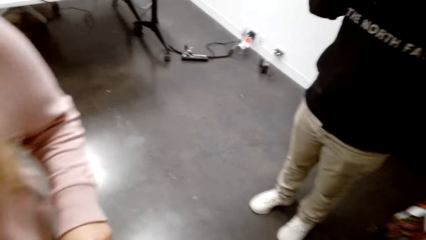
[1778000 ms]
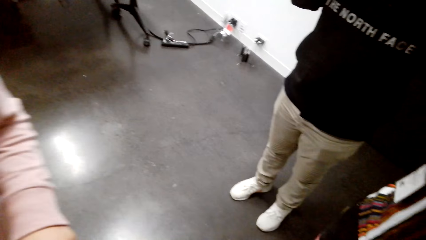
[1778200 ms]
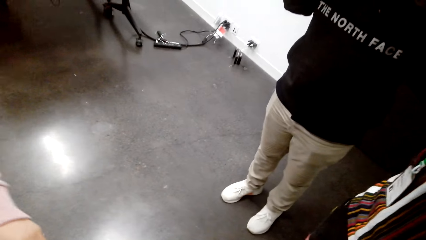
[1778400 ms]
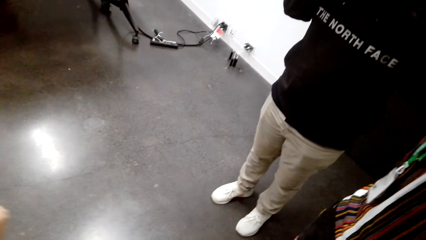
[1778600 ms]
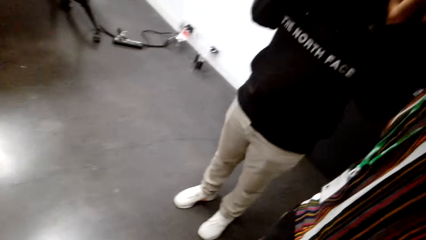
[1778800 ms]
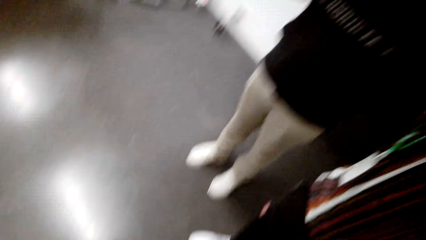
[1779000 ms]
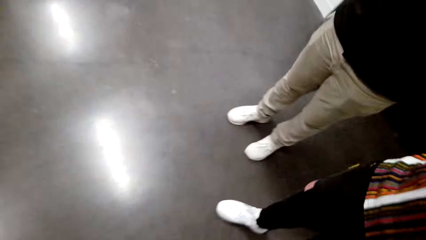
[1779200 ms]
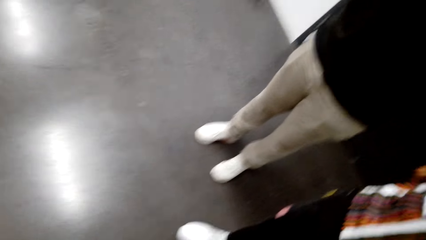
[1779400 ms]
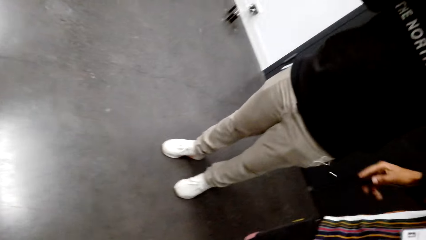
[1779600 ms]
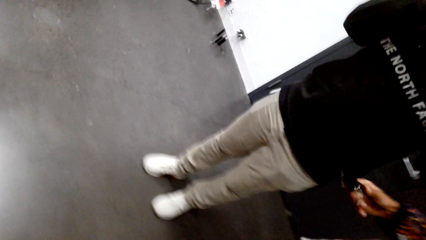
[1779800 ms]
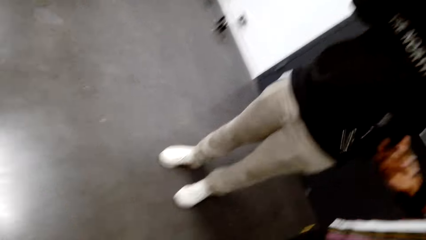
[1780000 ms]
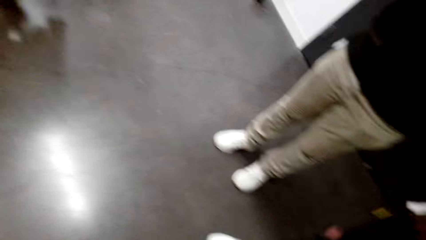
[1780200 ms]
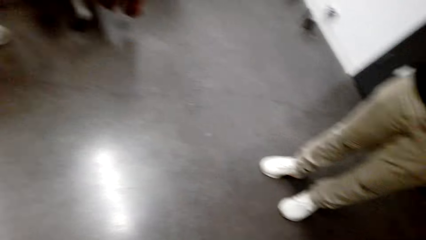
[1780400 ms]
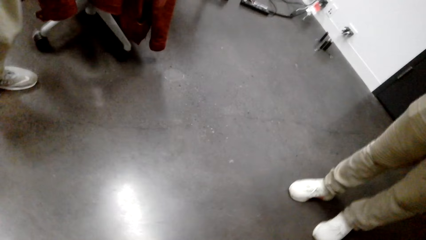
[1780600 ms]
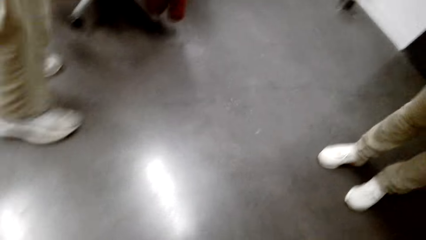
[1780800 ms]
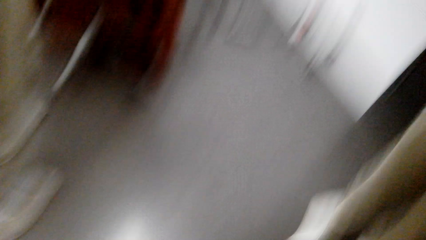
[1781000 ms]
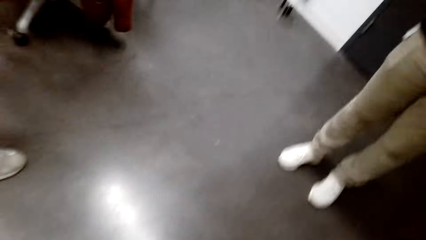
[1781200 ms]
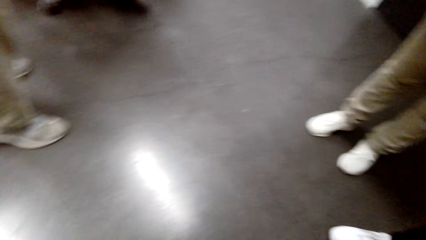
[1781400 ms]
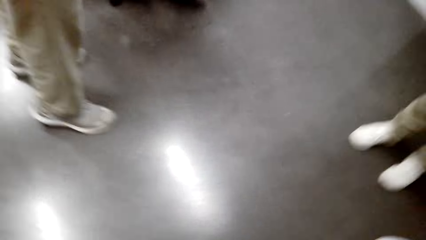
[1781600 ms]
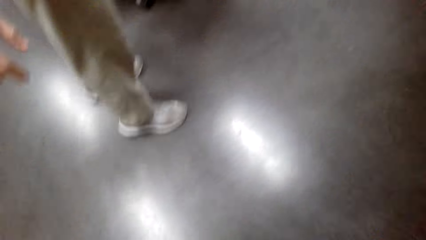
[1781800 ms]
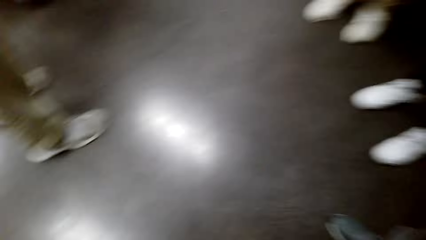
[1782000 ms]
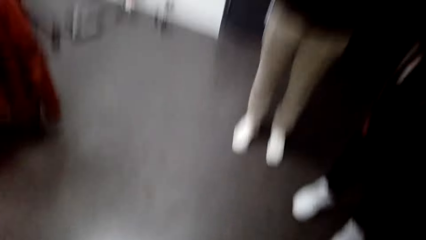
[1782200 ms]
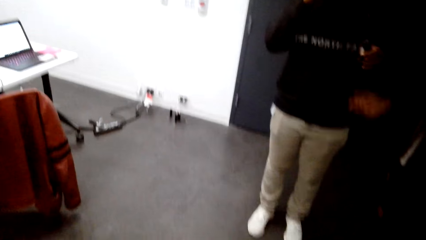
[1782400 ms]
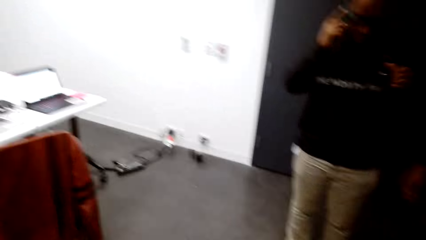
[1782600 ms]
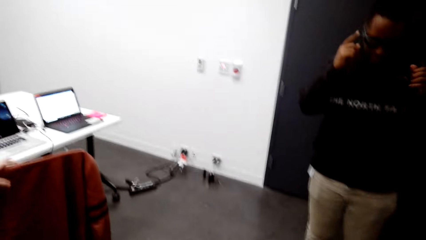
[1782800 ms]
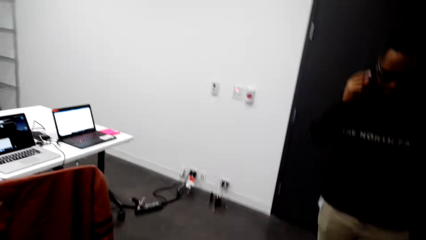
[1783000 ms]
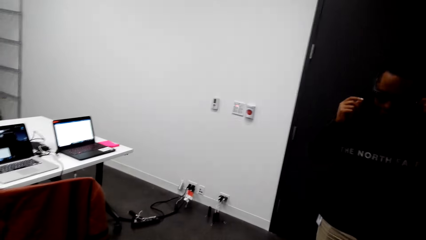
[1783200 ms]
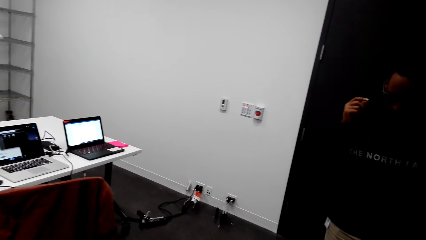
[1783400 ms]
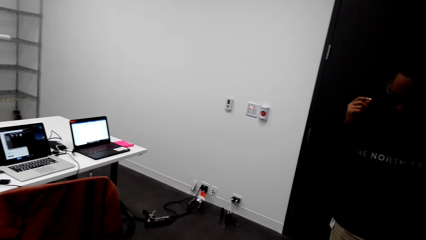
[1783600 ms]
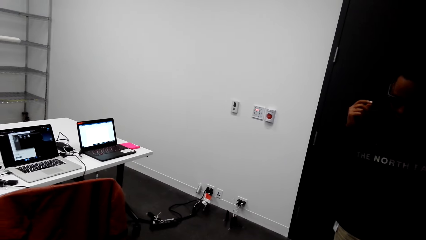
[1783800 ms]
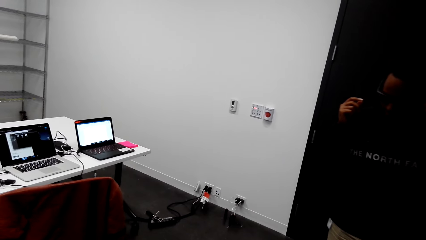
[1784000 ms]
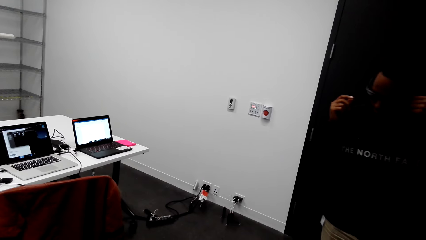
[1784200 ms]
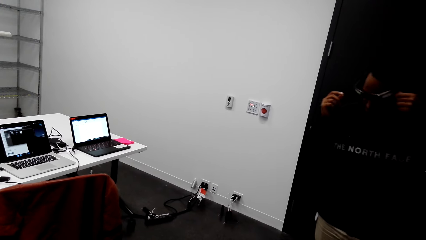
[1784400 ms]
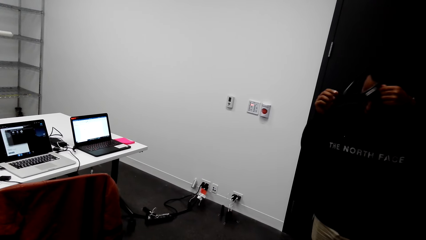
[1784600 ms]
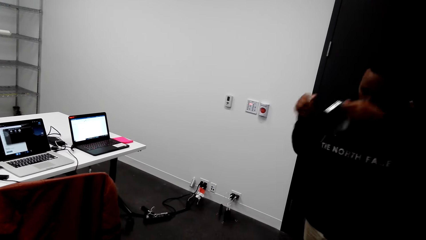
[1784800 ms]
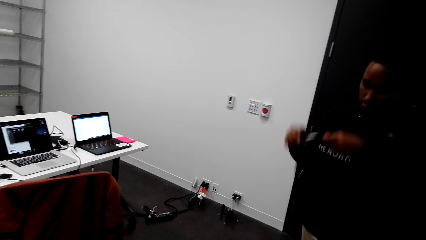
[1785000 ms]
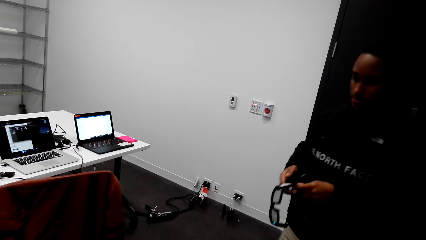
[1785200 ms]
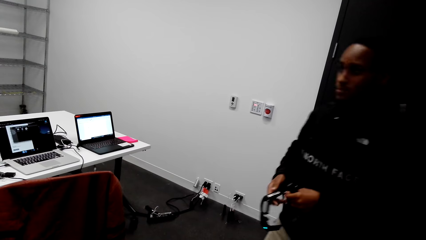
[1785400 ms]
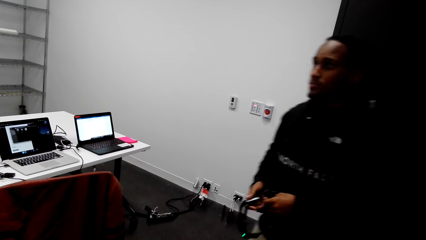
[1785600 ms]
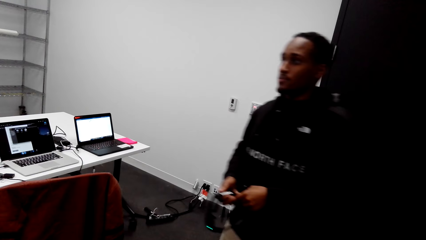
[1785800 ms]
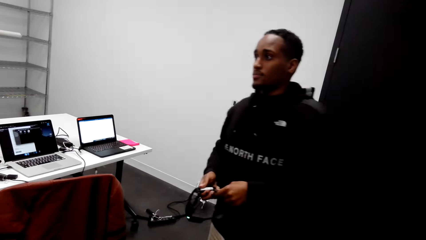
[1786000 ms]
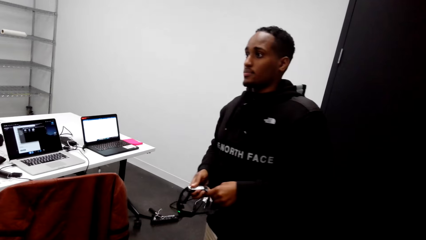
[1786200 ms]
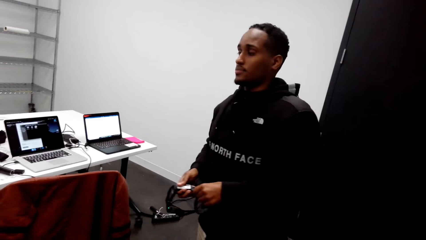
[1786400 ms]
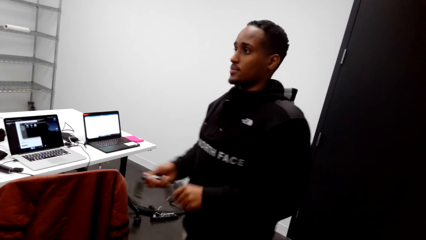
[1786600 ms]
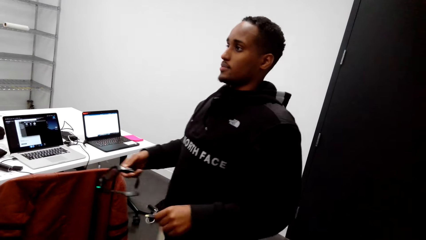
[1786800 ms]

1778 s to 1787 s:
A person removes the glasses and walks in the room.
